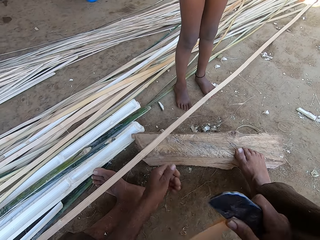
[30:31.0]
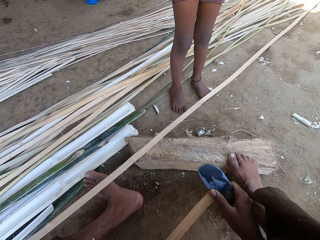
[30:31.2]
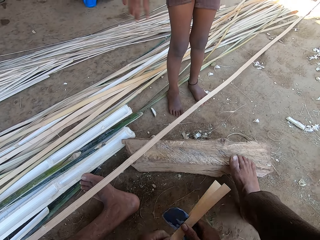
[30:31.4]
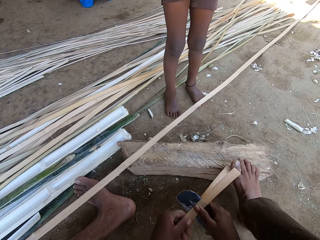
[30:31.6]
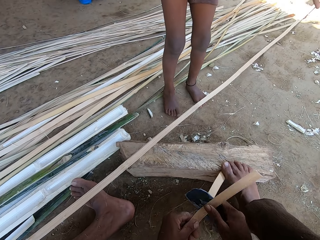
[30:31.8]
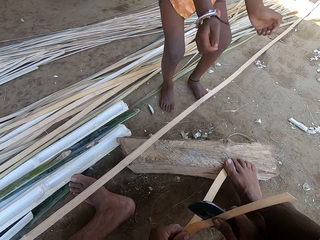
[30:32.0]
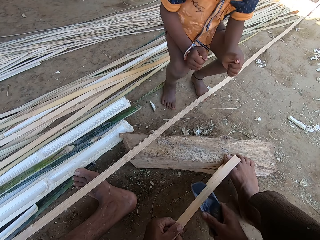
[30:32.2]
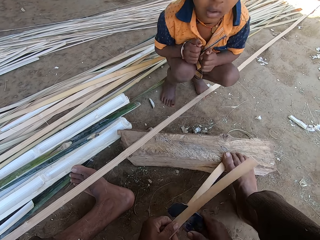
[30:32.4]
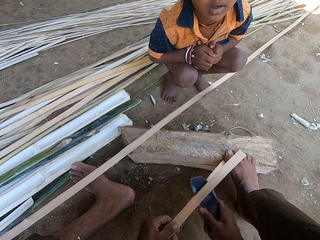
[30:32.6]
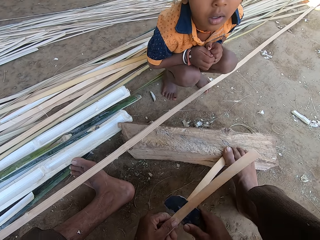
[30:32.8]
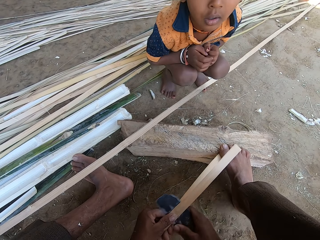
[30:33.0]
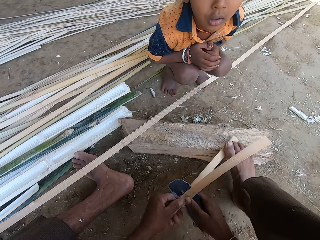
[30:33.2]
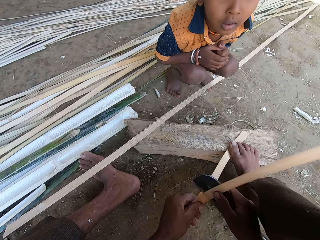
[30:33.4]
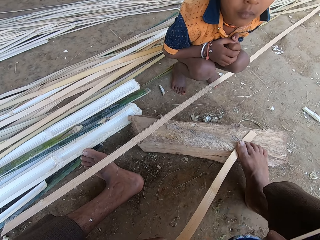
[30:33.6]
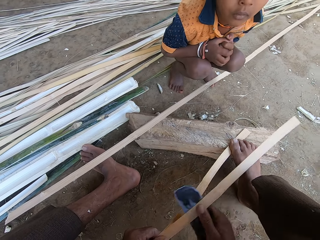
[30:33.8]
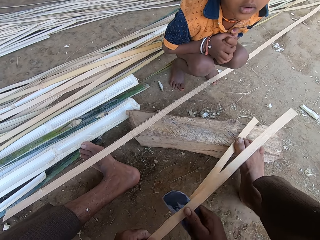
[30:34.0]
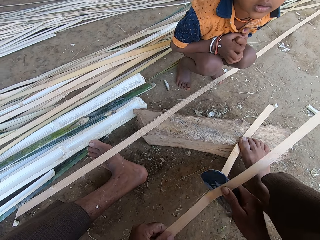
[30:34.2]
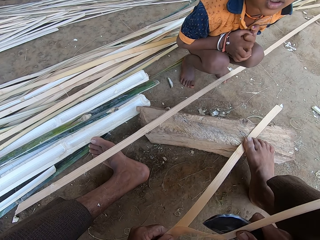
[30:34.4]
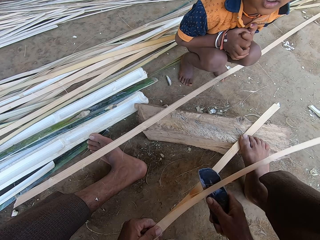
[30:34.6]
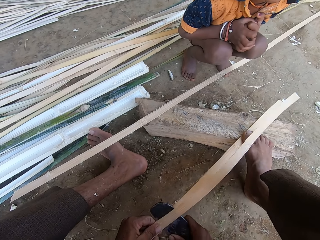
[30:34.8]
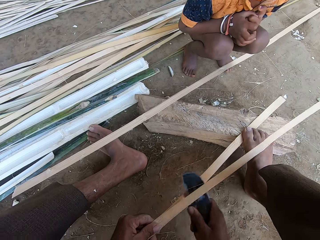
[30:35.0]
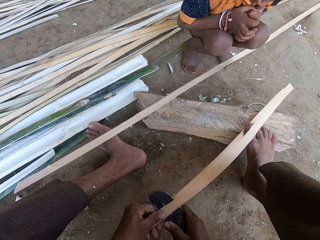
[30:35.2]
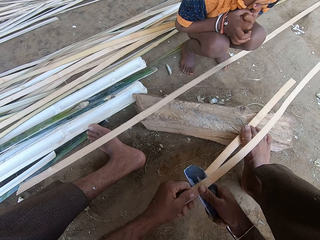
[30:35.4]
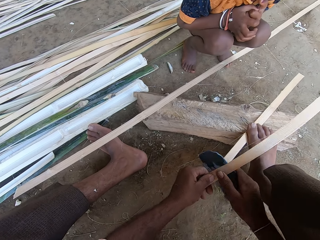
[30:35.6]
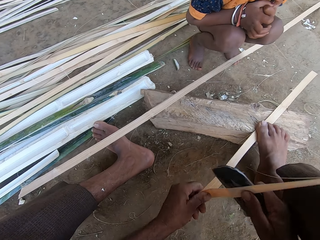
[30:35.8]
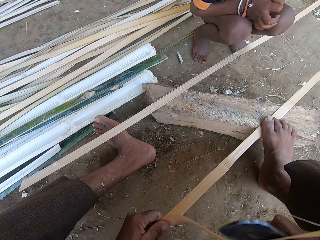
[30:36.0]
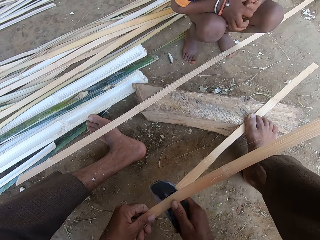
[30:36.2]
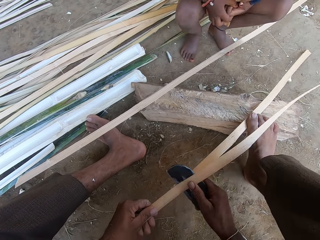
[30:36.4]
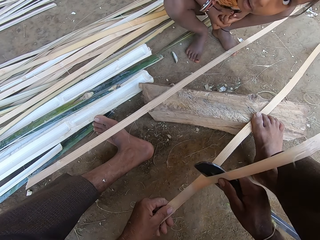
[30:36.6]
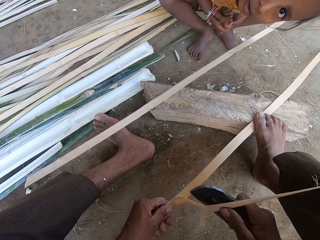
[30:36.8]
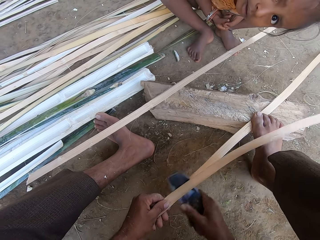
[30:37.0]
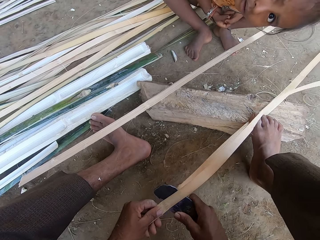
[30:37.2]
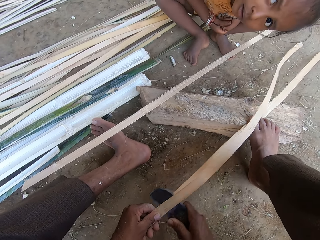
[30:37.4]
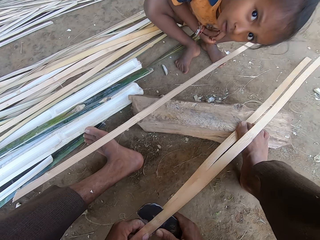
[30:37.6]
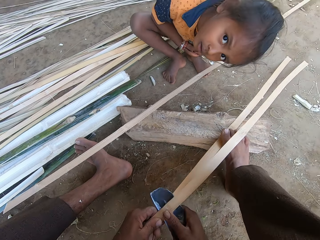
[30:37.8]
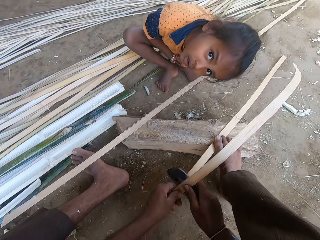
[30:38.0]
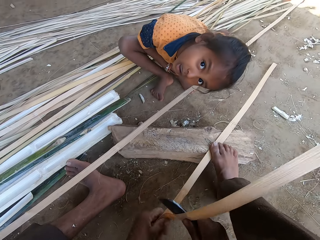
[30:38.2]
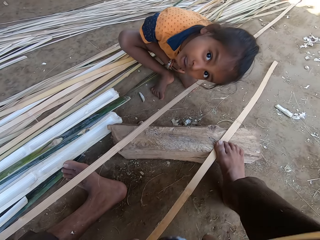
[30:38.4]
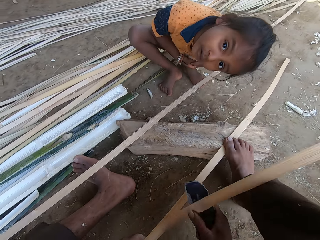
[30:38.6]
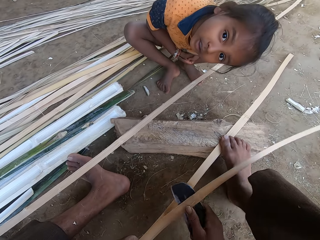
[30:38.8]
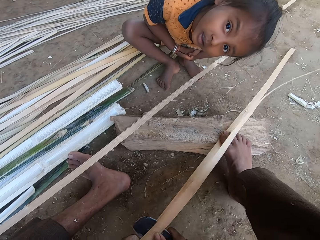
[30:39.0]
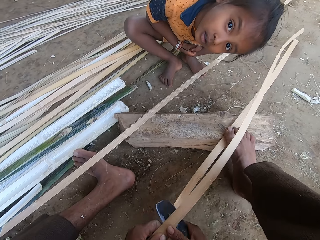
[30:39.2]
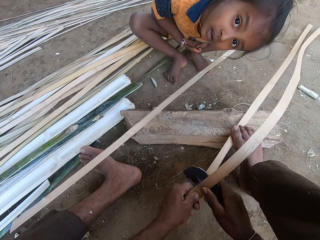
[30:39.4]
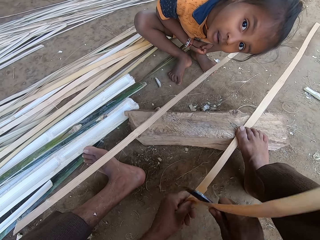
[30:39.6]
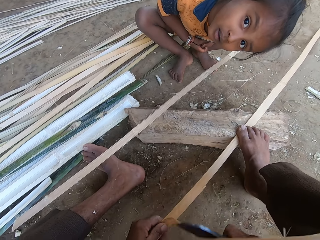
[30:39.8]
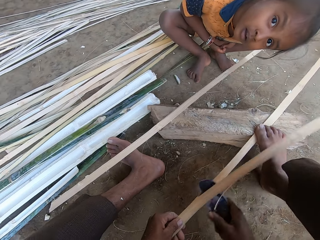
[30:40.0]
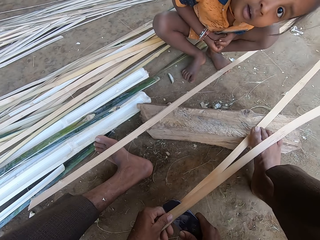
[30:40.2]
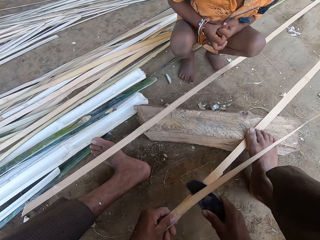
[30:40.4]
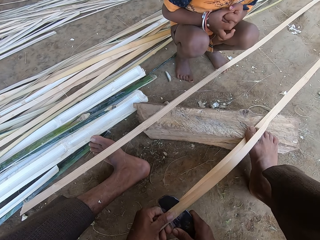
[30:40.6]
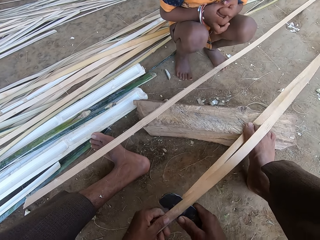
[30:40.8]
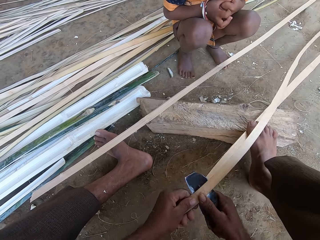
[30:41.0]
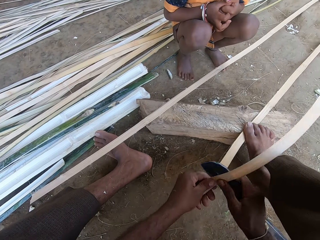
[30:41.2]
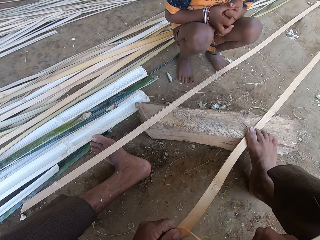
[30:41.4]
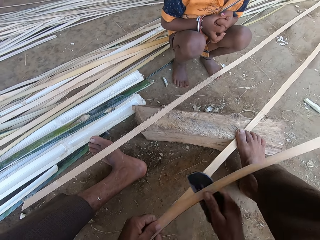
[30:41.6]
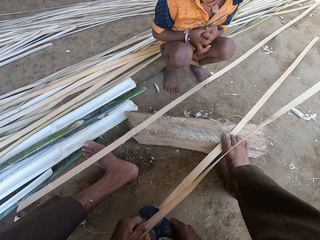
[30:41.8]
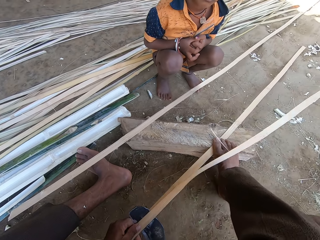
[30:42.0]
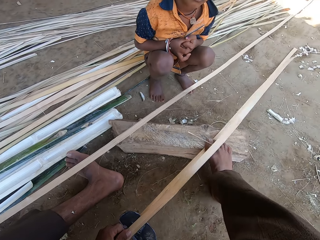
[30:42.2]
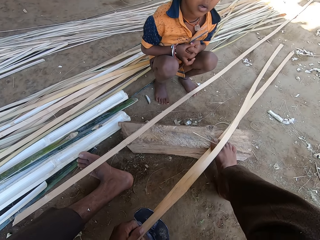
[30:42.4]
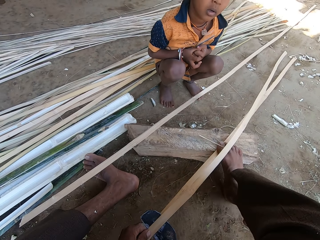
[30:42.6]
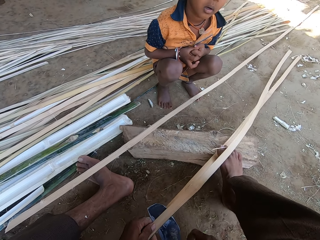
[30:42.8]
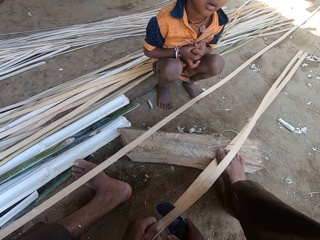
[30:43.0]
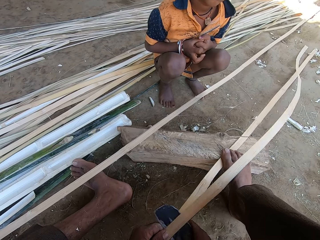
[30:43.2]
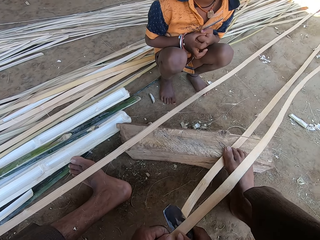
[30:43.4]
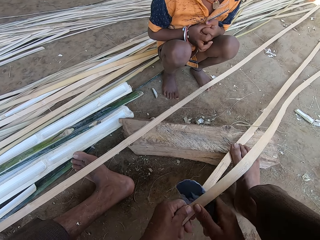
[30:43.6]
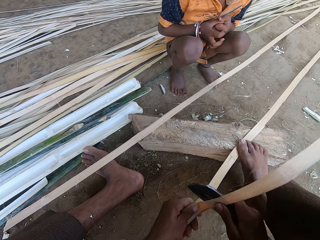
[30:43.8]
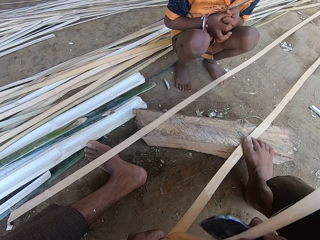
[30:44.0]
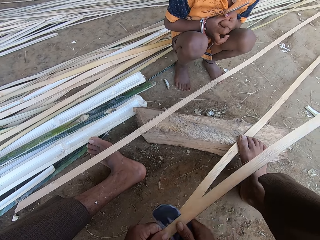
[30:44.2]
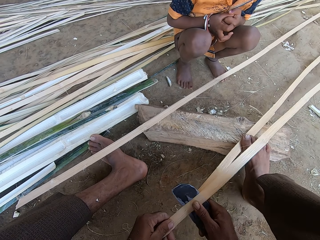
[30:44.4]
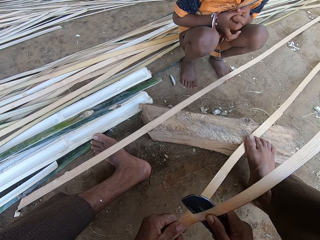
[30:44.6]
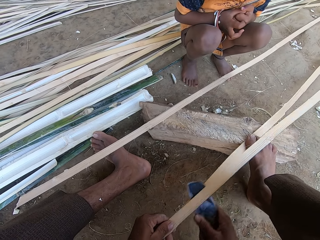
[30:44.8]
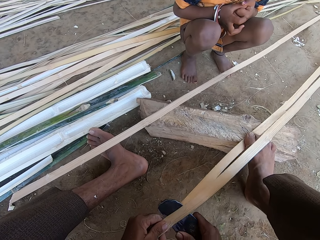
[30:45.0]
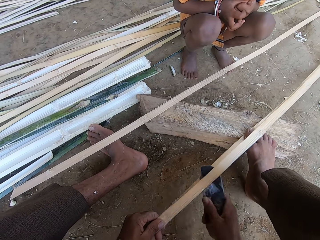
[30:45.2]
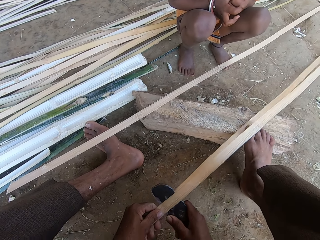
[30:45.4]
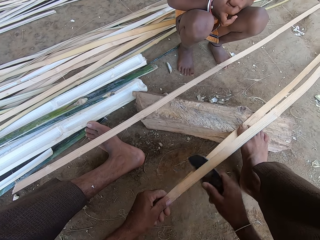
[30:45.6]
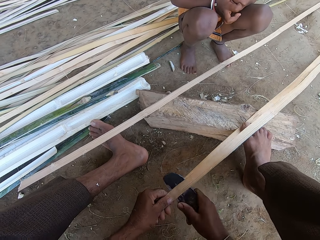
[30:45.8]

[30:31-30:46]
The camera wearer cuts the bamboo with a knife. A baby squats down. The camera wearer cuts the bamboo with the knife. The baby looks closely at the camera wearer. The camera wearer cuts the bamboo with the knife.

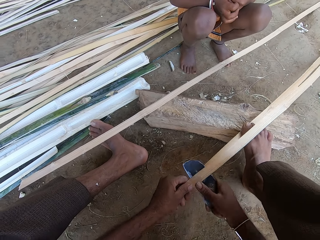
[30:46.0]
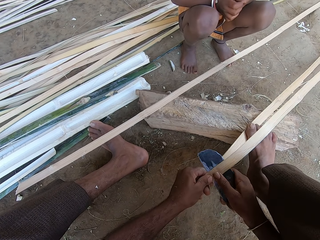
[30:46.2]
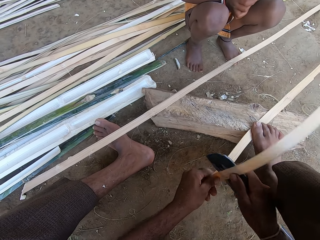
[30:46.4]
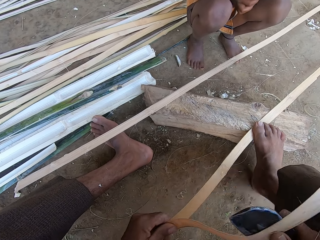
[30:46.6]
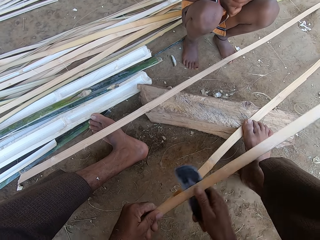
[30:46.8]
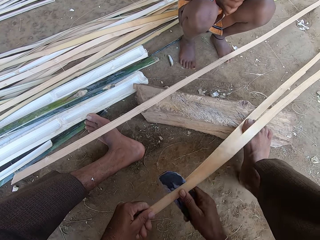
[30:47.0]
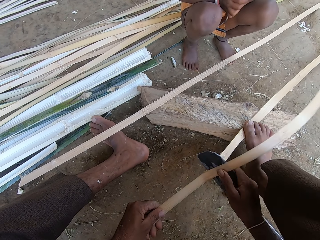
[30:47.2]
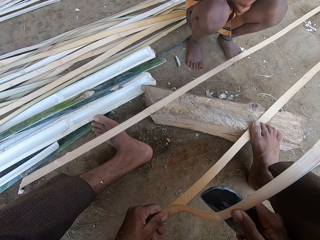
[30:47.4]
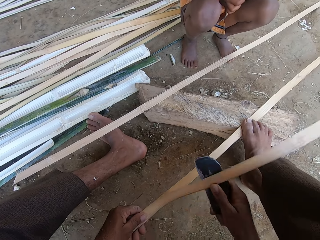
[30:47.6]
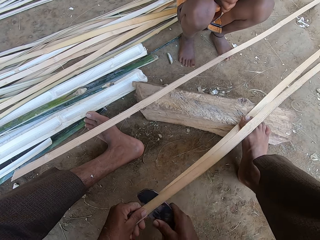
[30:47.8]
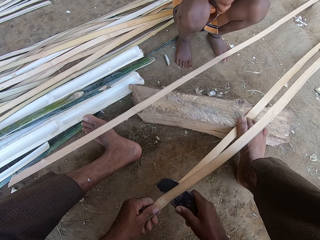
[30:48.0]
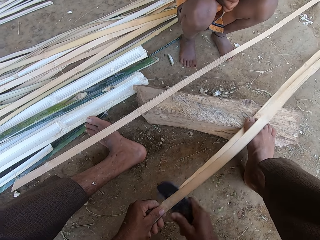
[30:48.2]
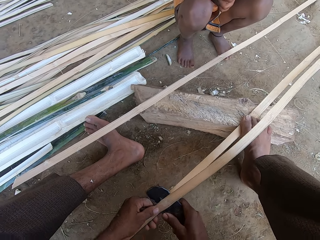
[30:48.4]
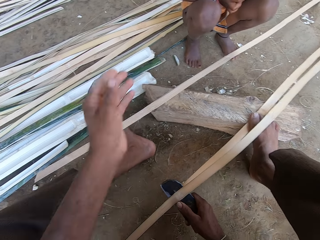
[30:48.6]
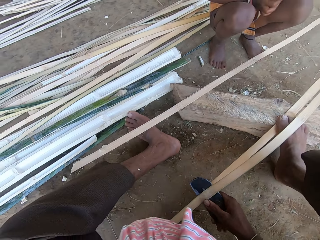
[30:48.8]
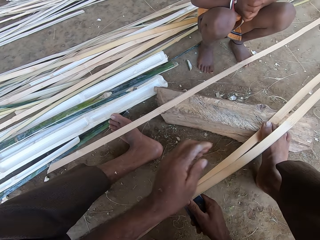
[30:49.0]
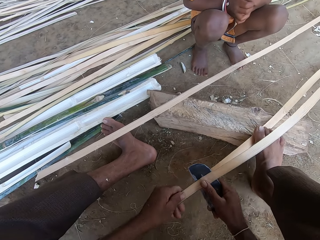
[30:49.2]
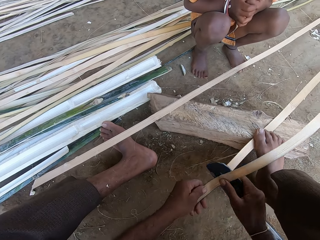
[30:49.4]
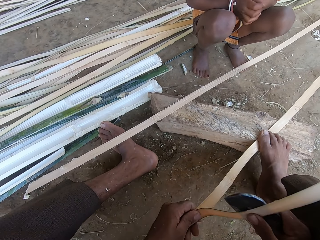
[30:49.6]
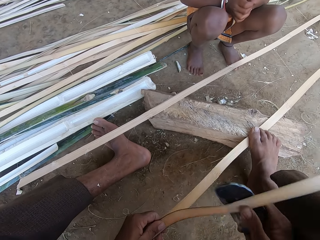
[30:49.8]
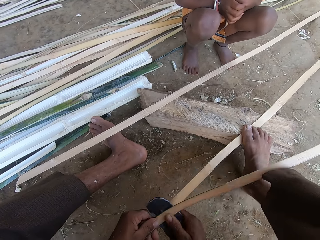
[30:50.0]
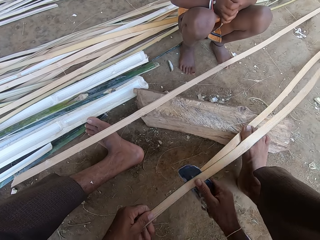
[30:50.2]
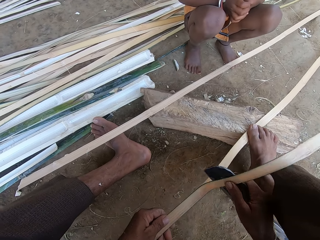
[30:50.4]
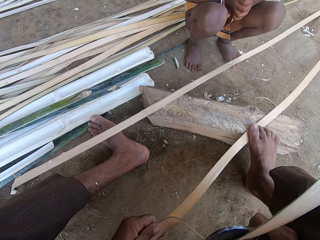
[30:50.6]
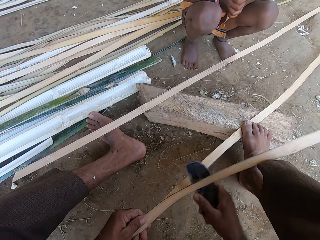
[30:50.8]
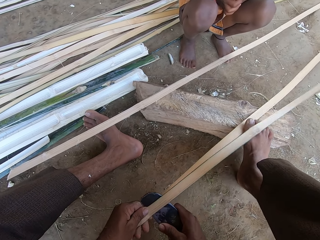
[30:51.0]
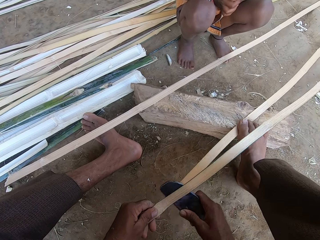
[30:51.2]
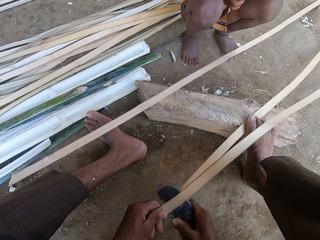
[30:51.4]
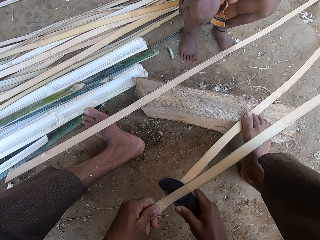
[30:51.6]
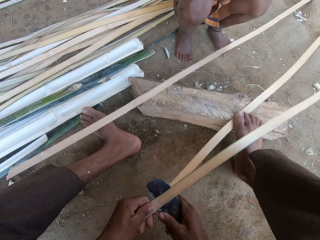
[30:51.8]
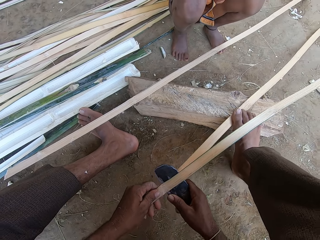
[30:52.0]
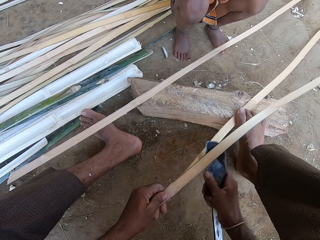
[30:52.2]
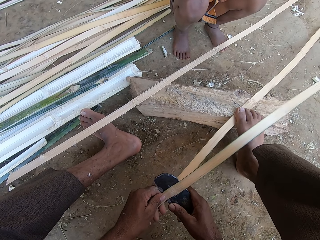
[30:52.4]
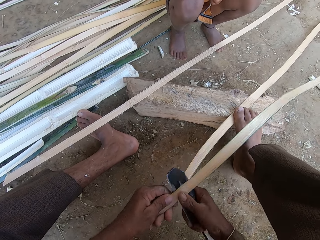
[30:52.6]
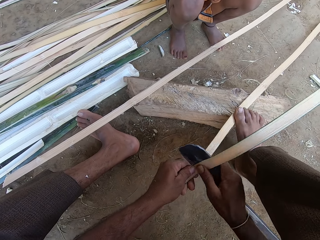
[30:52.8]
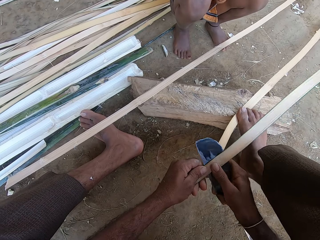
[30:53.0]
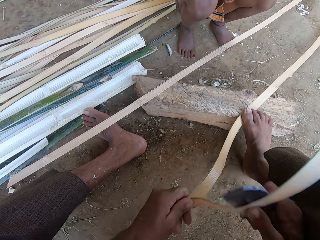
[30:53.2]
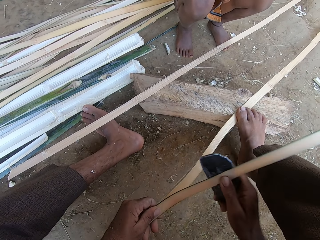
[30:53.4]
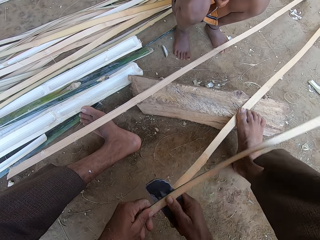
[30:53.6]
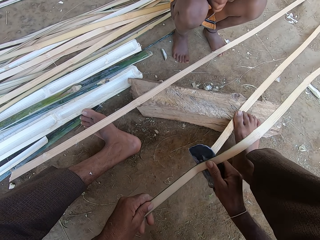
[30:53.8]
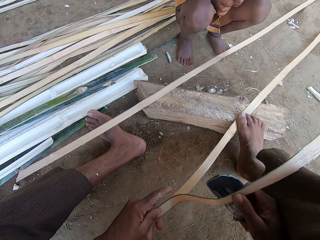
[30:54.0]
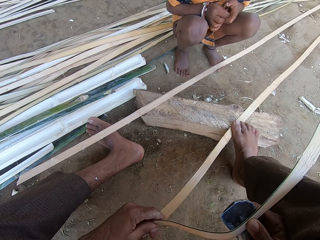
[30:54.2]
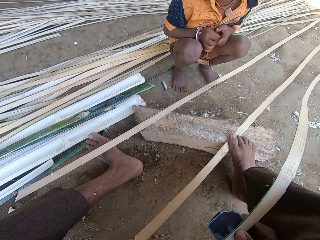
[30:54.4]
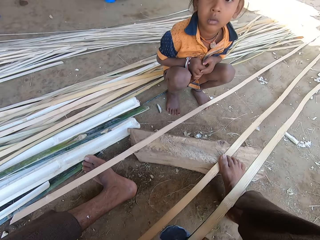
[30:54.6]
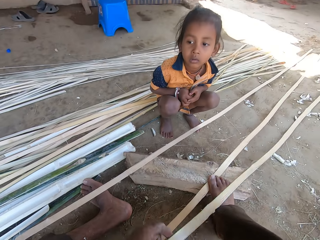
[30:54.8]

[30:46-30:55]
The camera wearer moves the hand. They cut the bamboo with a knife.
